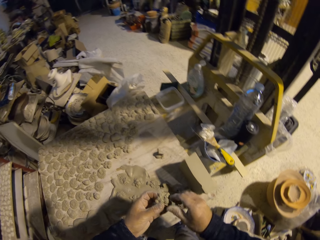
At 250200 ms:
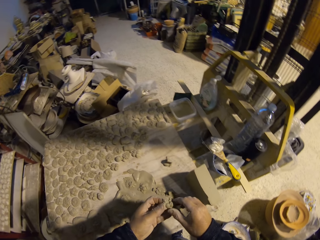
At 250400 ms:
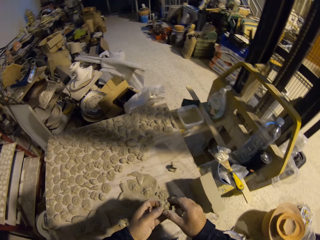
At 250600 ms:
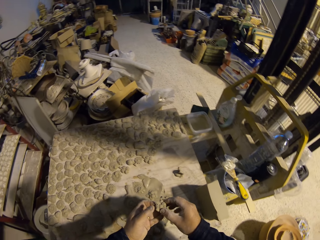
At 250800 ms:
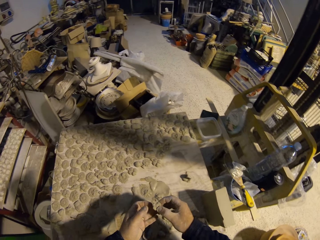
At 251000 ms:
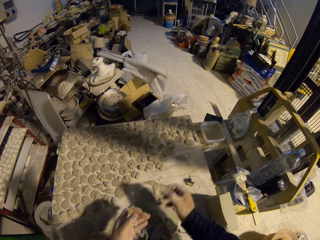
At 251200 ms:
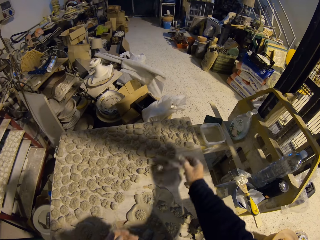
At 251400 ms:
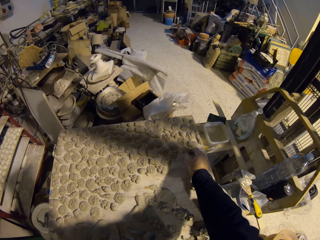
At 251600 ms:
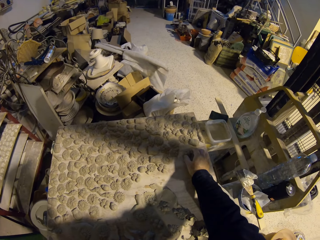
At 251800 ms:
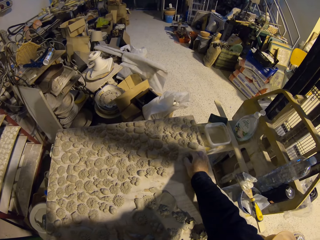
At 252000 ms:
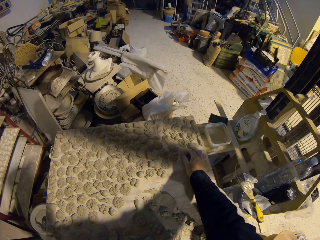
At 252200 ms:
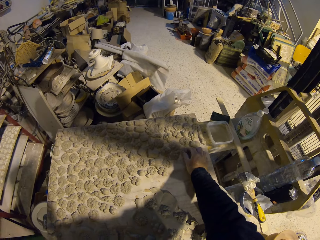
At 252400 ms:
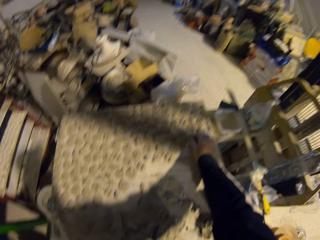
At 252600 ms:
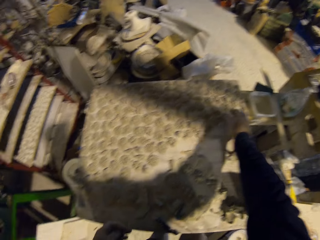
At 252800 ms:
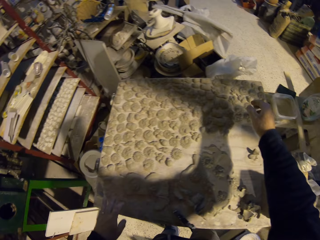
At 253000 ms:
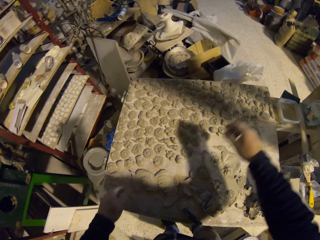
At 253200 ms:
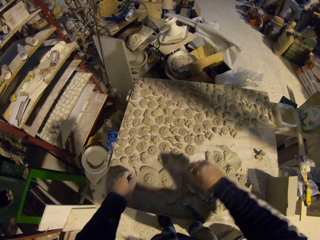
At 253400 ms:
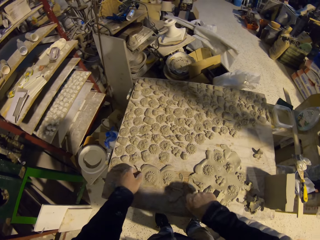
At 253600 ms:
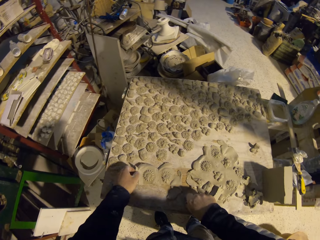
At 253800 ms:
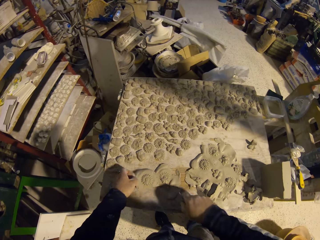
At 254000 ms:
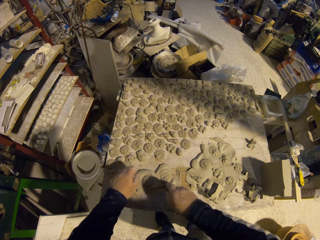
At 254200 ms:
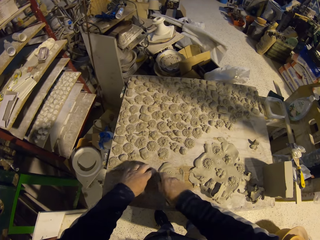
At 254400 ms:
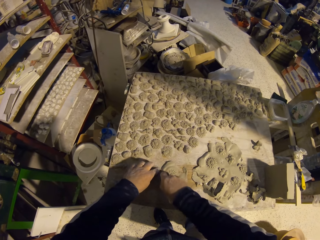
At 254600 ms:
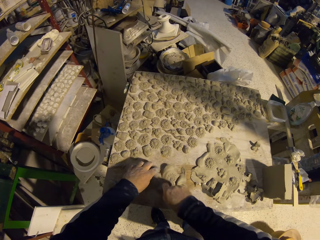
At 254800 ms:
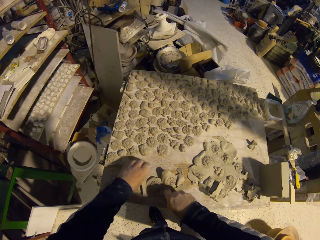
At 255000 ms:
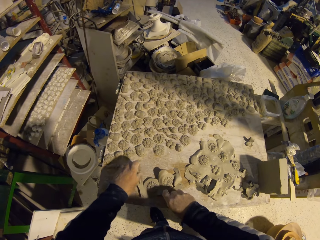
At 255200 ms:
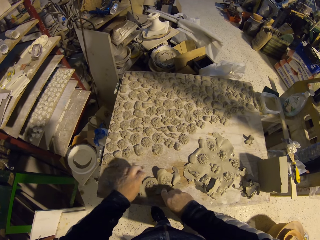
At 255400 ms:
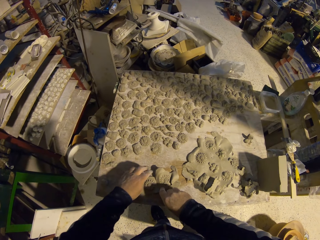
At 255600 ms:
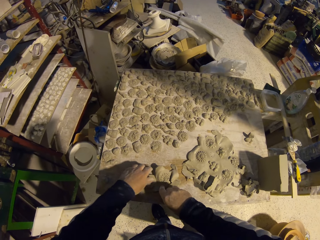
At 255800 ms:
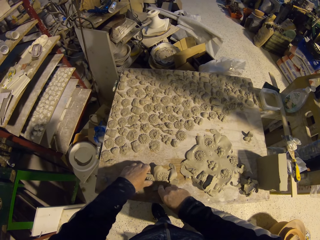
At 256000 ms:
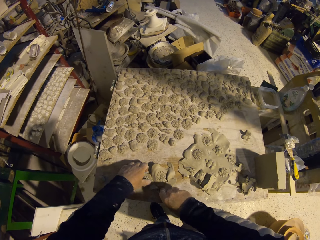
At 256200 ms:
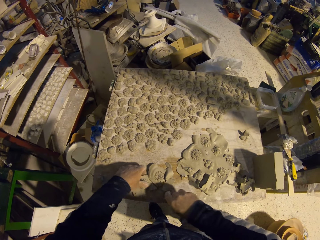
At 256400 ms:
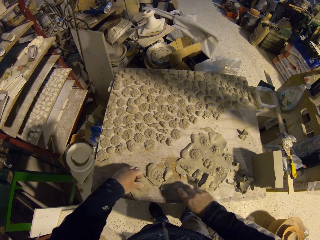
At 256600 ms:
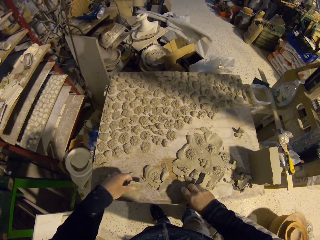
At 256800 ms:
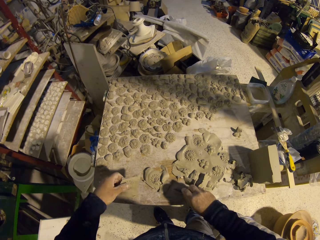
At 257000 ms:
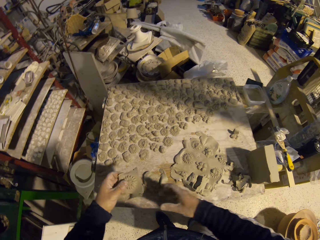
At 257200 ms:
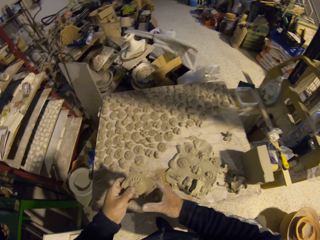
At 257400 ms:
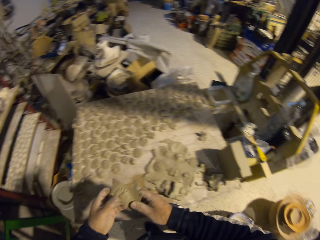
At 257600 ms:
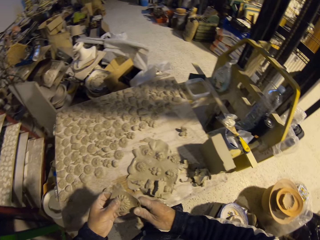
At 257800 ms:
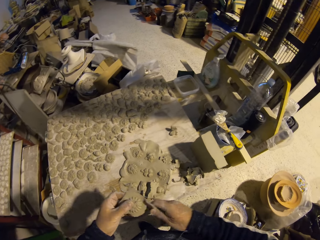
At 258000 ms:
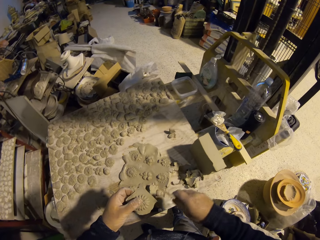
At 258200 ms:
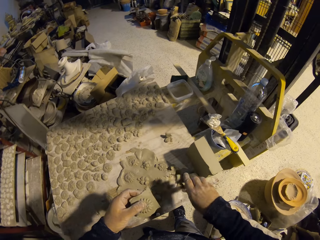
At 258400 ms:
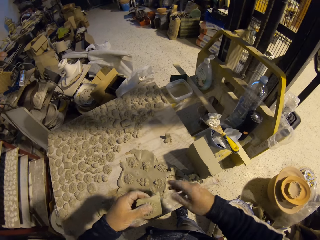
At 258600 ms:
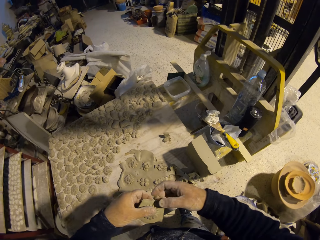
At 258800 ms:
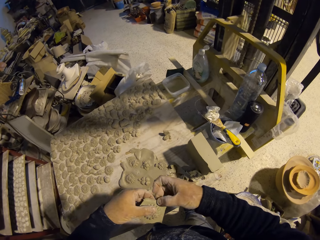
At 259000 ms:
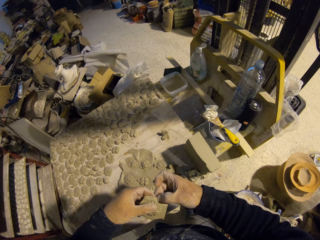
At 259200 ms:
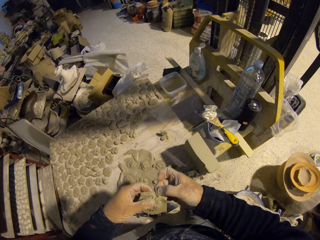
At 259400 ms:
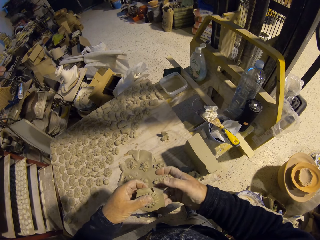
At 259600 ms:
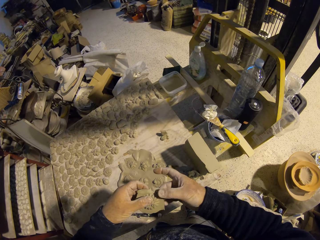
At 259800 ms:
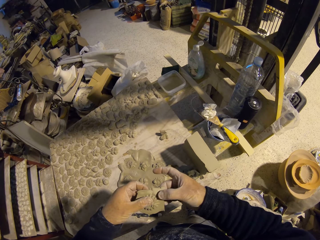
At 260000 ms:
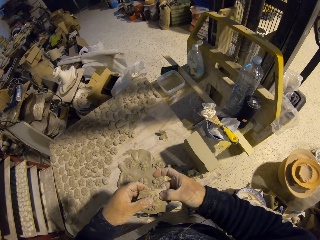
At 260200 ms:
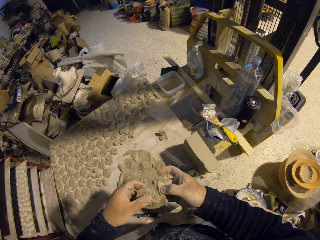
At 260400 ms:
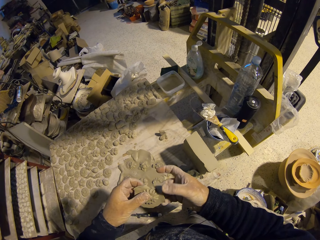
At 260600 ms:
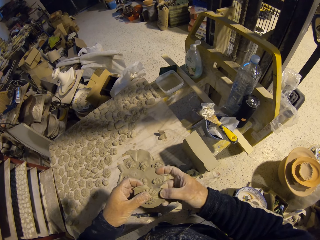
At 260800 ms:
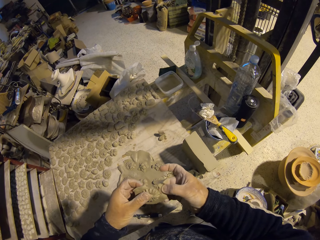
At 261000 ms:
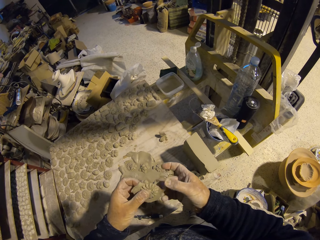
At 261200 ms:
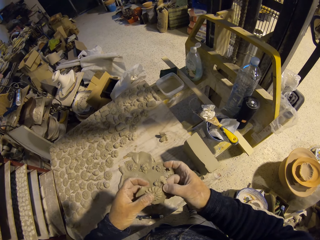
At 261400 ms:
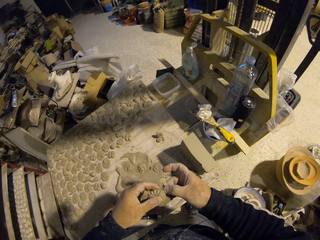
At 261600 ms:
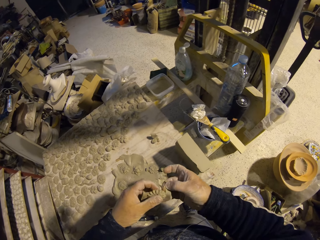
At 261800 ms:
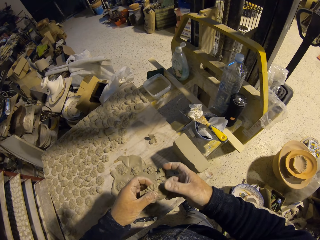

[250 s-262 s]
The camera wearer puts the decorated model on the table. They move their hand. They pick the knife. They cut the model on the table. They pick the clay from the table. They drop the knife on the table. They remove a part of the clay from the clay. They throw the piece of clay on the table. They put the model down. They remove a part of the clay from the clay.

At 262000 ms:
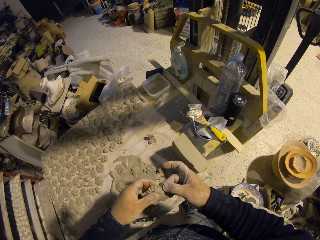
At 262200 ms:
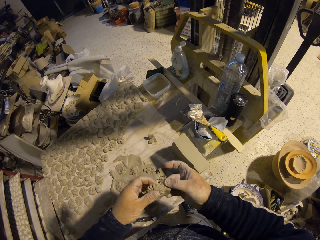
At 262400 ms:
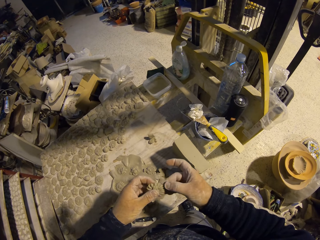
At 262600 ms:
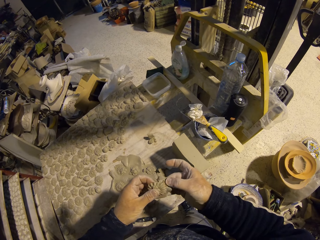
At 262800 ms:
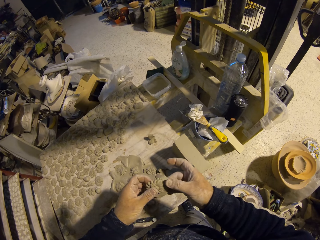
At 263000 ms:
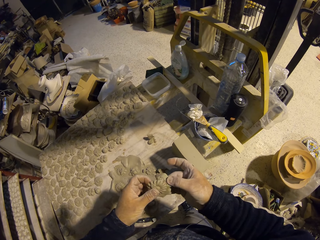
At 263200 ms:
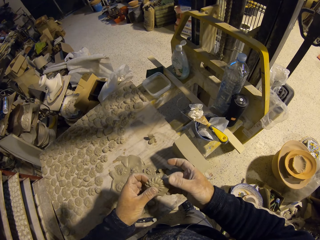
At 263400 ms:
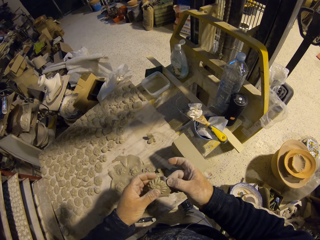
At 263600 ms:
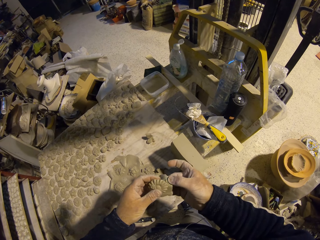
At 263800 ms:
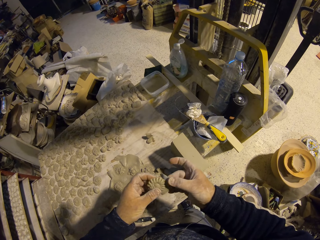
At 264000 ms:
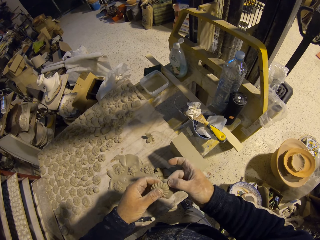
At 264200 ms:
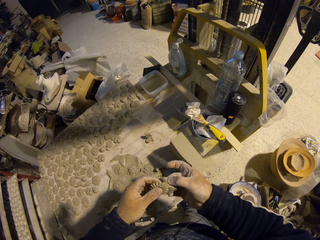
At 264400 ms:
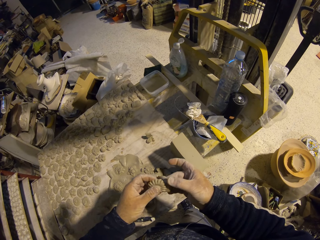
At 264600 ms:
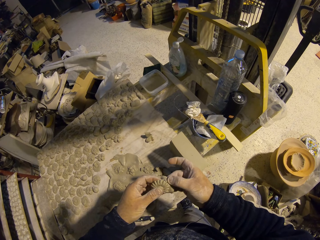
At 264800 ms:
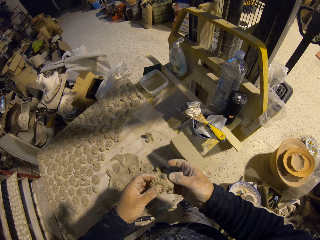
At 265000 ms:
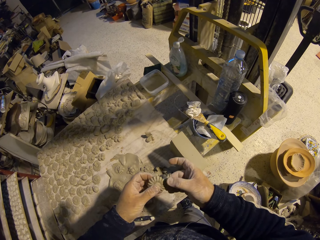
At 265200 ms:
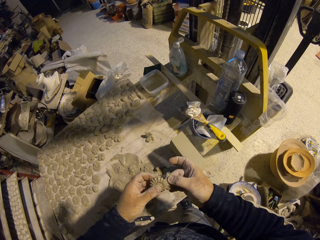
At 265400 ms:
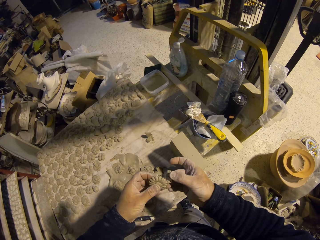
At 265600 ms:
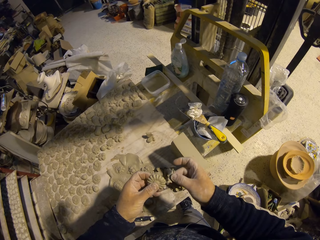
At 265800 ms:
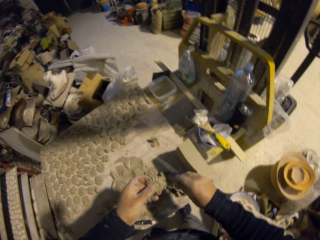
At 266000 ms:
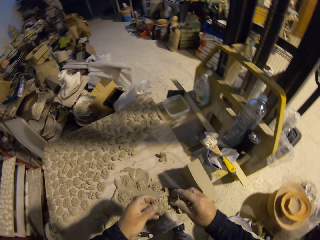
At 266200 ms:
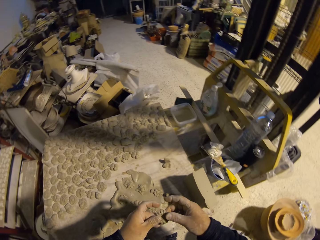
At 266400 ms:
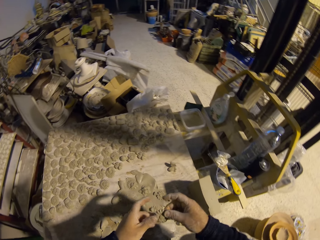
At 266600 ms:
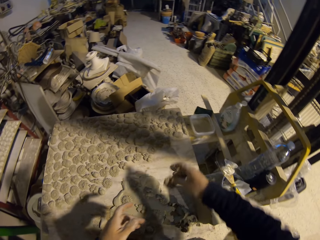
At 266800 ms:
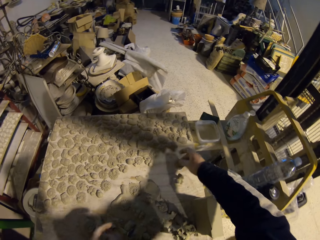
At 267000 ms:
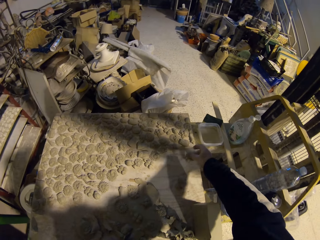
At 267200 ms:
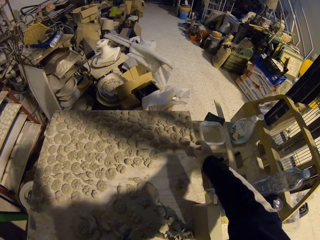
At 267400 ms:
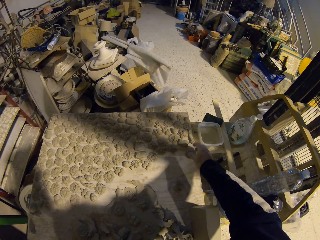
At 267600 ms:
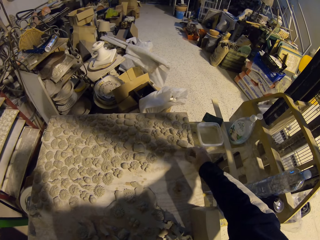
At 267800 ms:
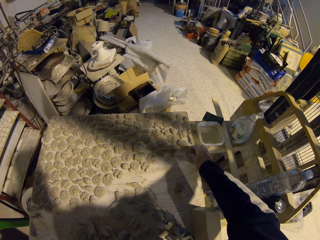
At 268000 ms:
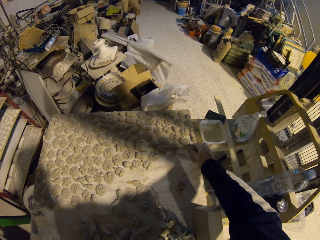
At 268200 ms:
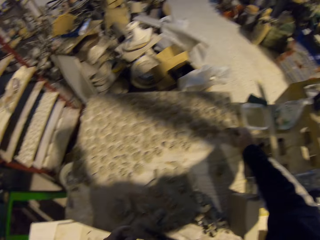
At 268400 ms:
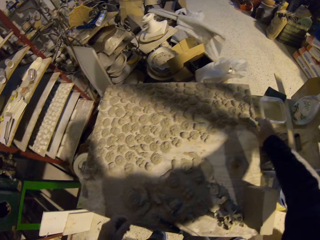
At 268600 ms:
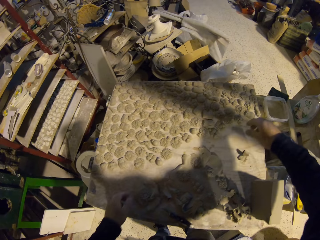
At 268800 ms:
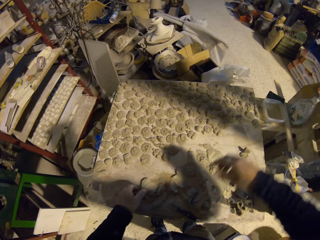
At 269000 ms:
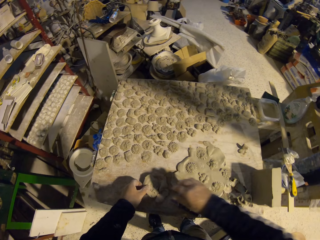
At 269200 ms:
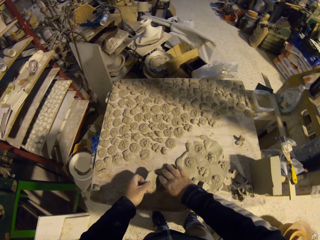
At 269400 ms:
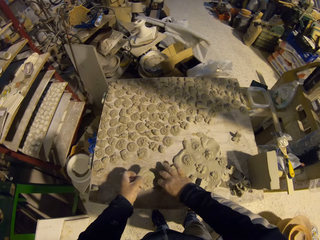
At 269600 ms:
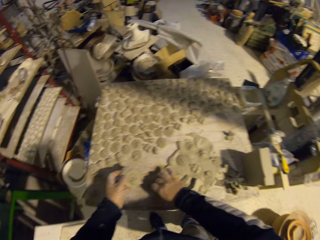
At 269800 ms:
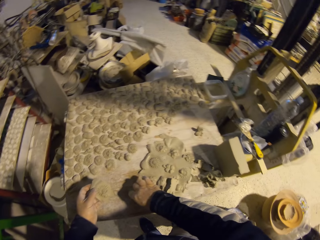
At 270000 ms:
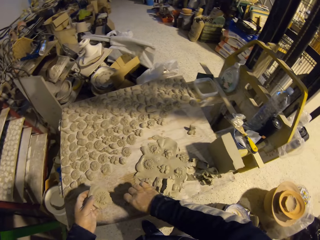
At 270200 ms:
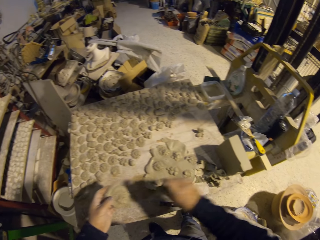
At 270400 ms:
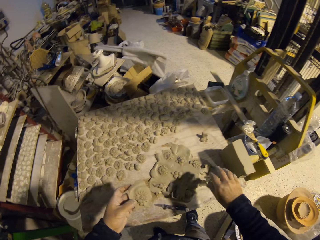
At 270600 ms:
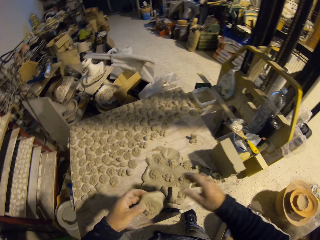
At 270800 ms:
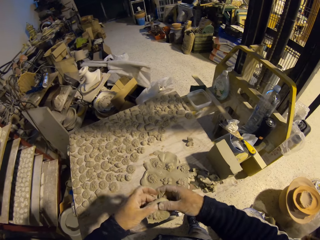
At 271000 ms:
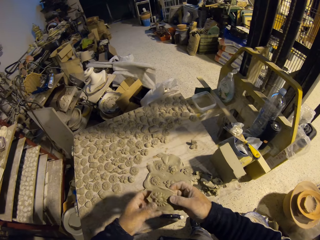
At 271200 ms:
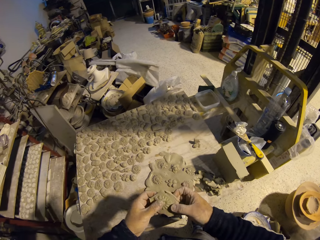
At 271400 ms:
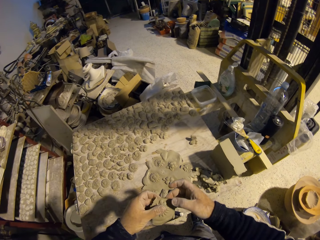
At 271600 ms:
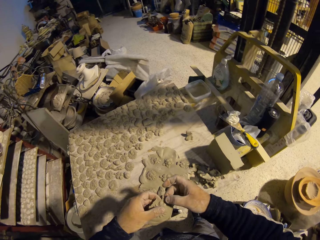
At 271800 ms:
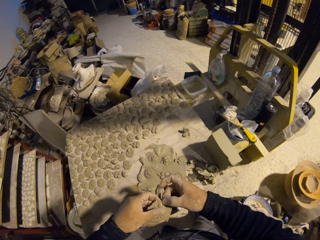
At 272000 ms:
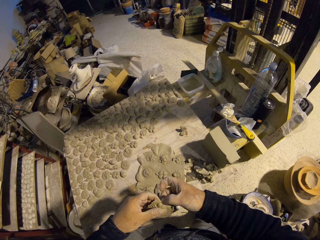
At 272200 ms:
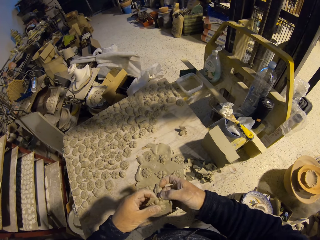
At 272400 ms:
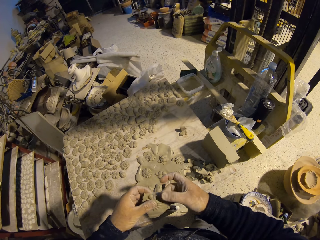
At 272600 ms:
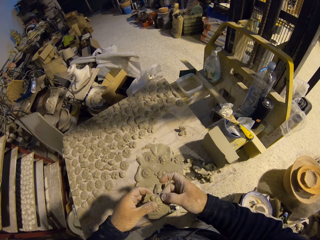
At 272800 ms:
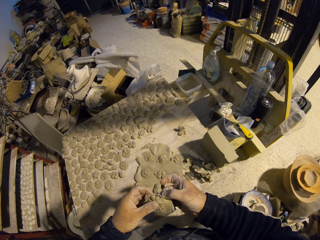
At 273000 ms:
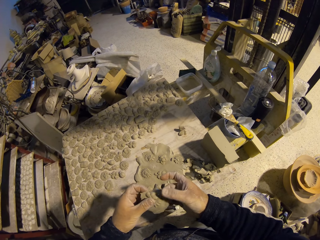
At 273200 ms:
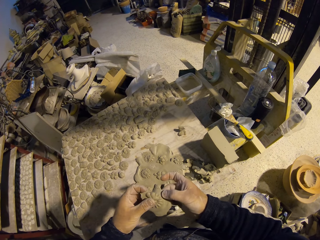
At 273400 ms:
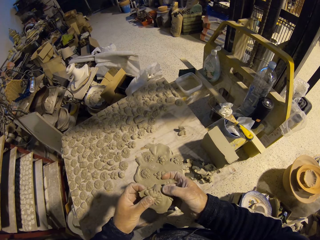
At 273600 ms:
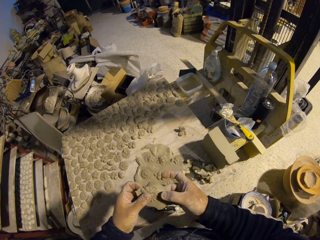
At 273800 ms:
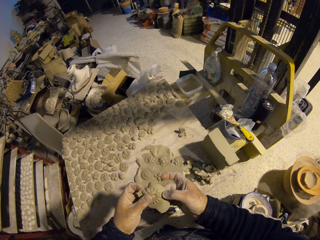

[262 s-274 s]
The camera wearer throws the piece of clay on the table. They put the decorated model on the table. They move their hand. They pick the clay from the table. They throw the clay on the table. They remove a part of the clay from the clay.
